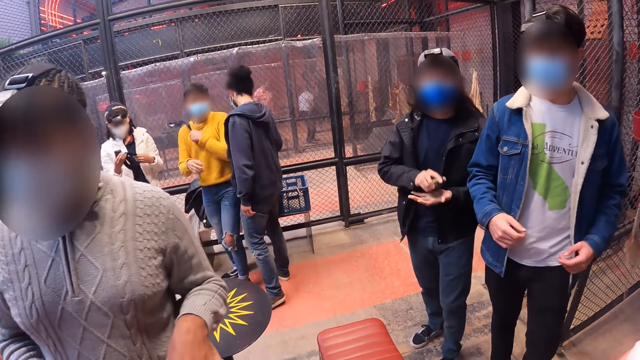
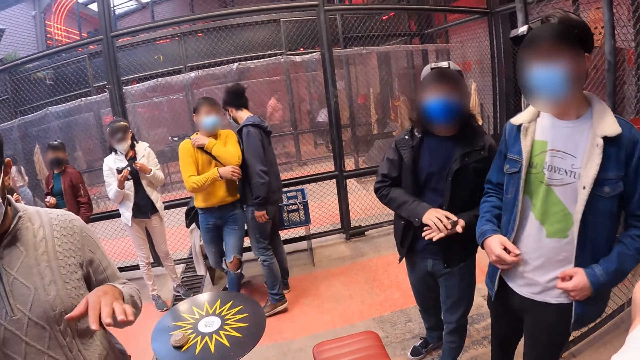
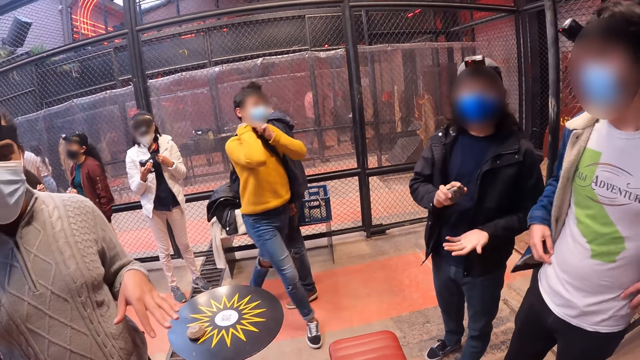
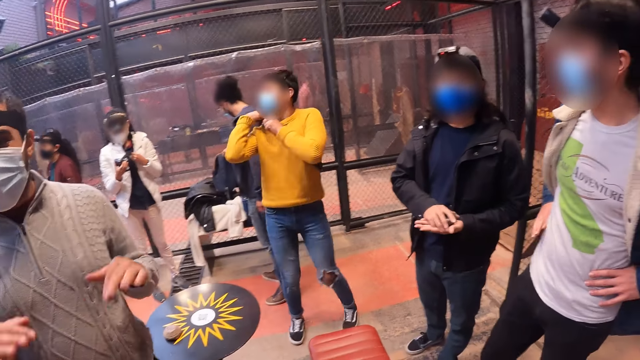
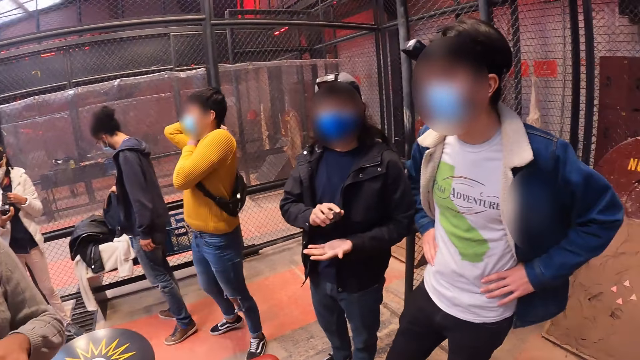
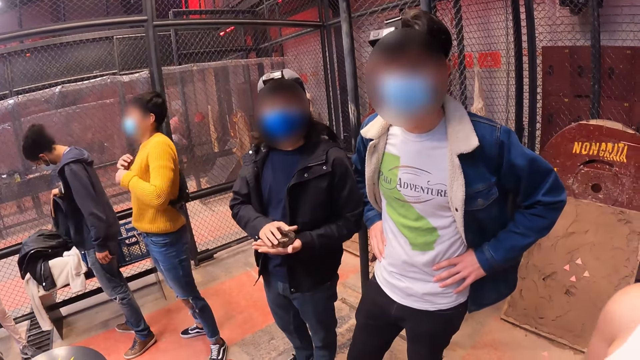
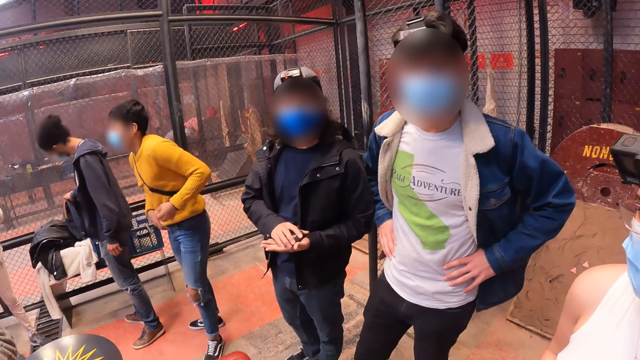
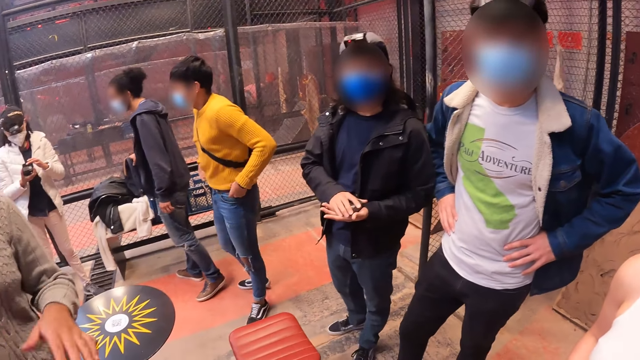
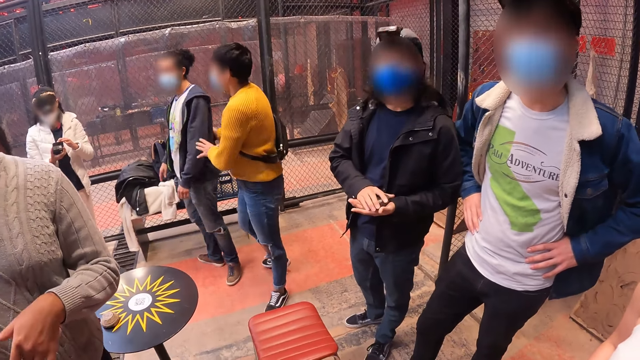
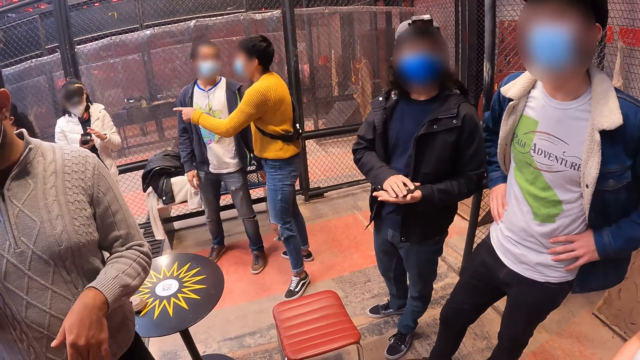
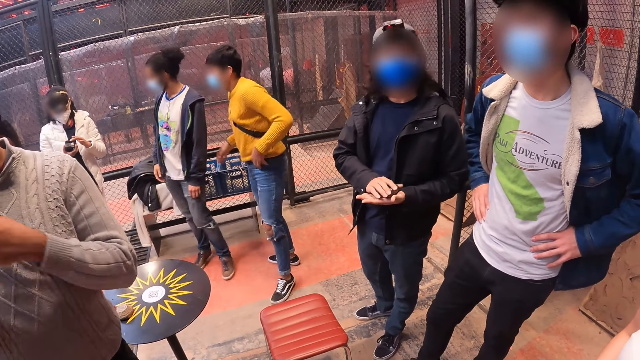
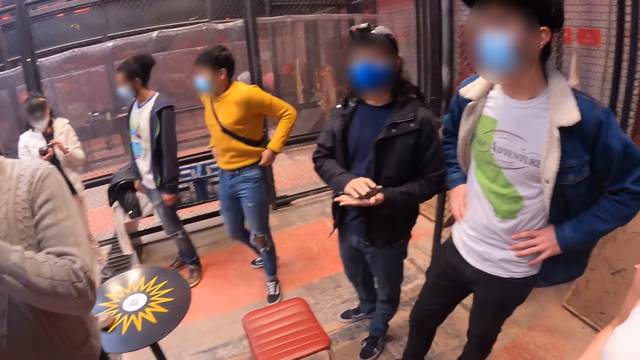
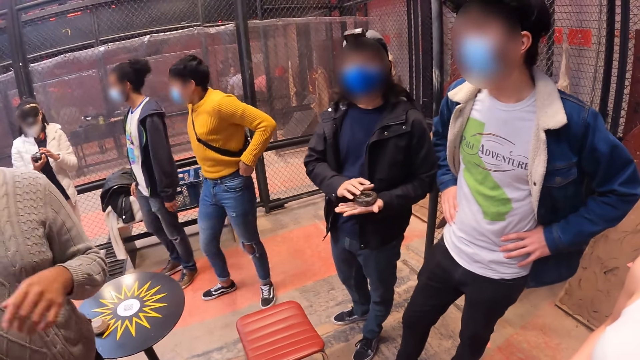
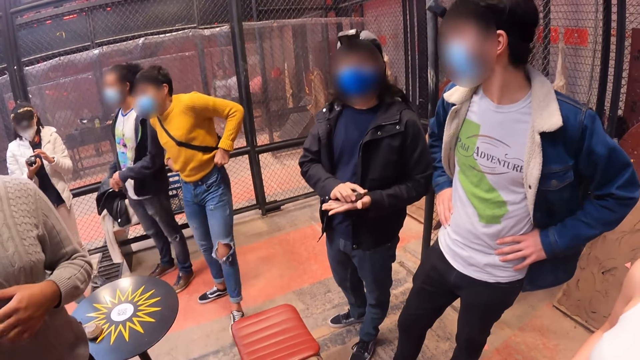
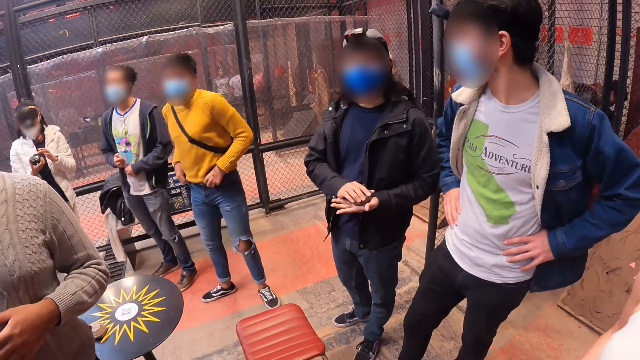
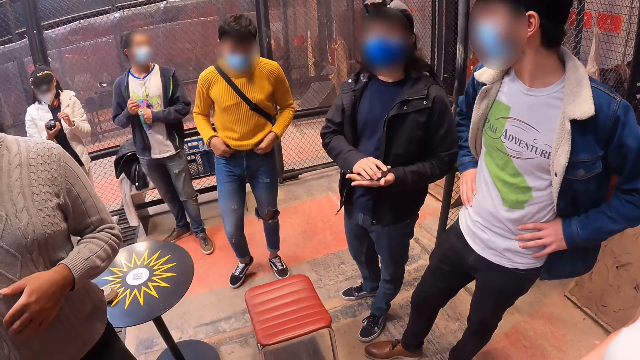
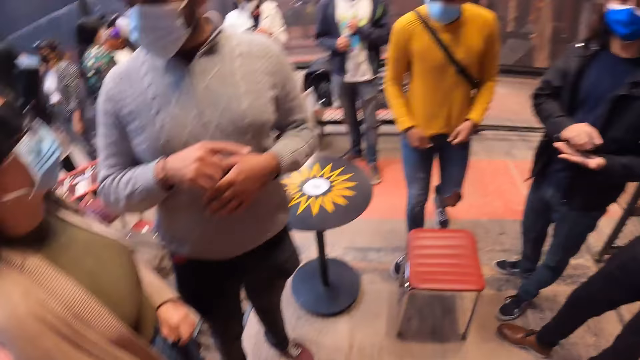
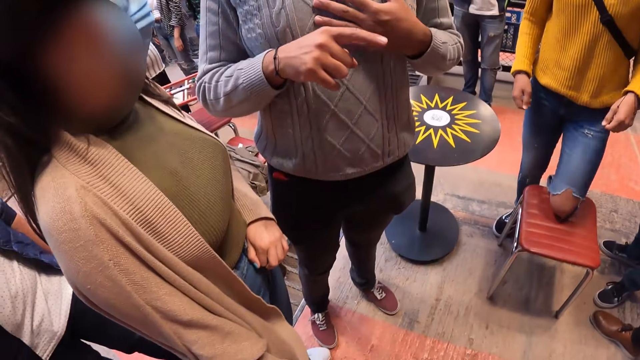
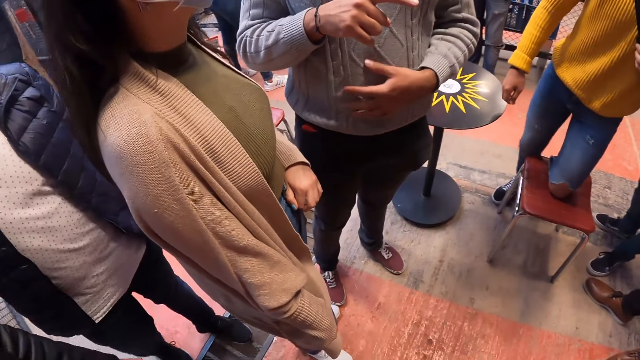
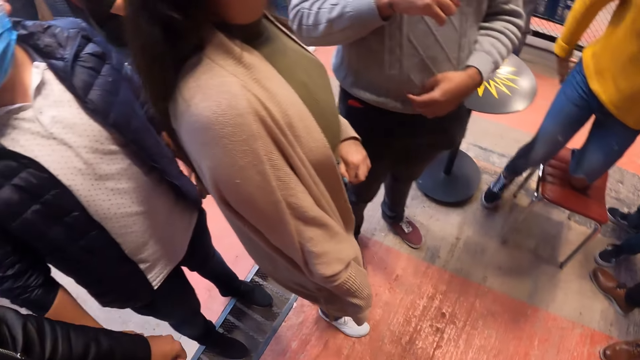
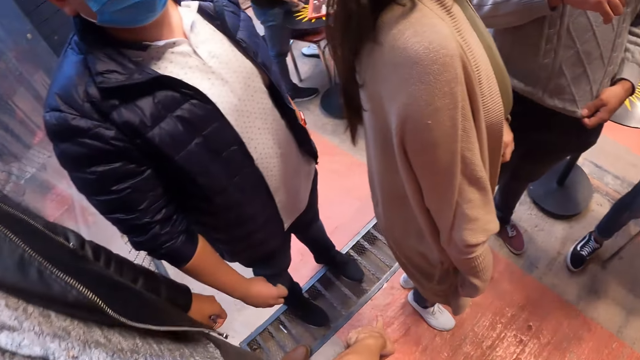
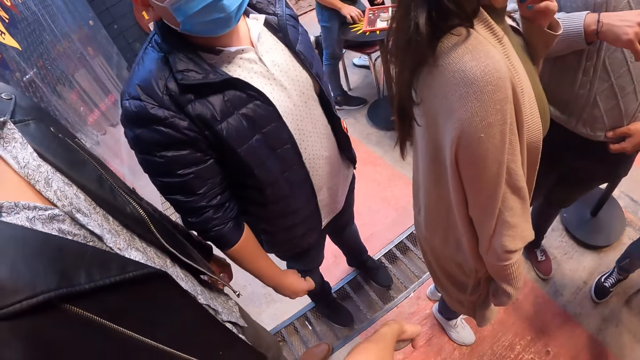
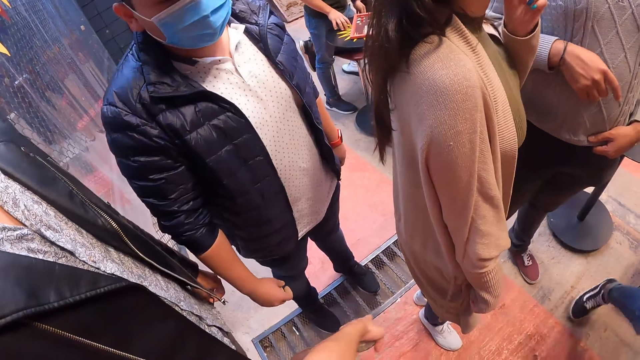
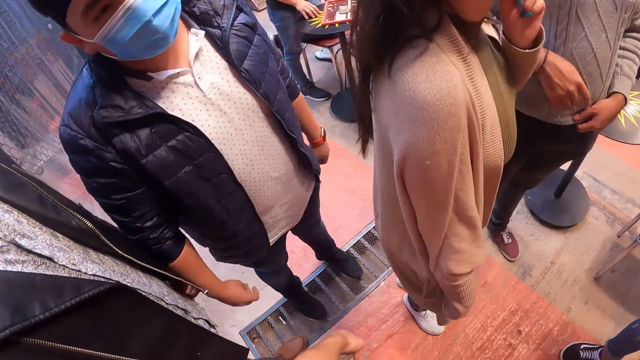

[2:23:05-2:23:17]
A woman examines the camera with both hands. A man adjusts a fanny pack around his shoulder with both hands. Another man drops the bag on the basket on the bench with his right hand. The woman operates the camera in her right hand with her left hand.

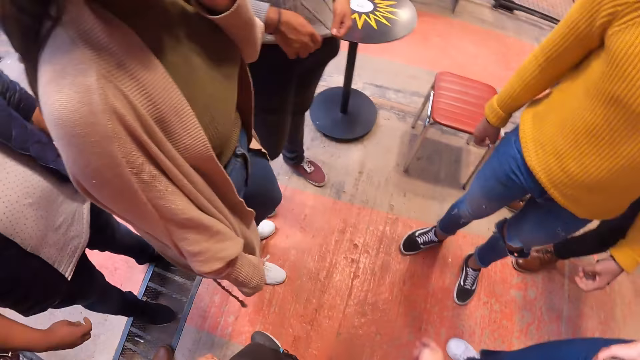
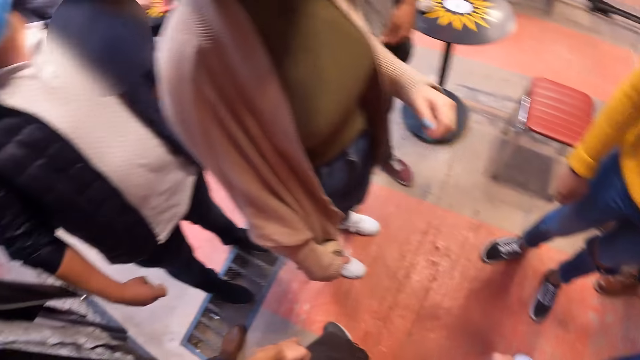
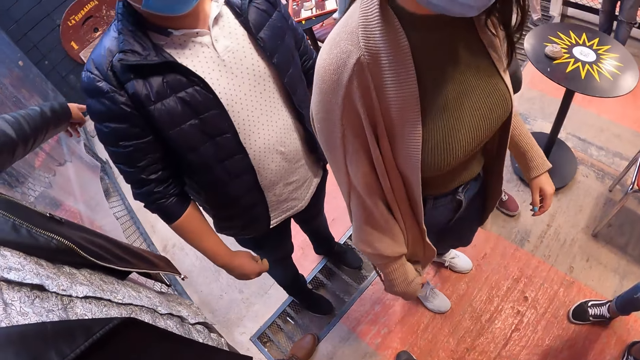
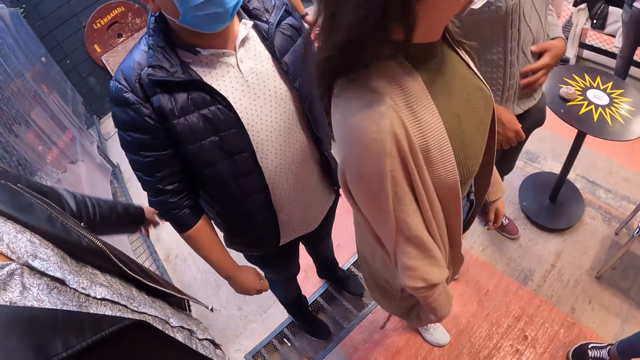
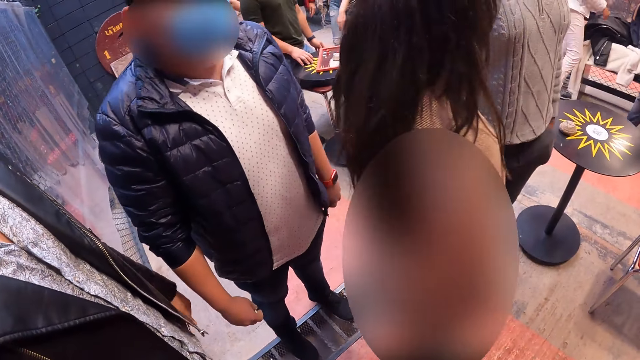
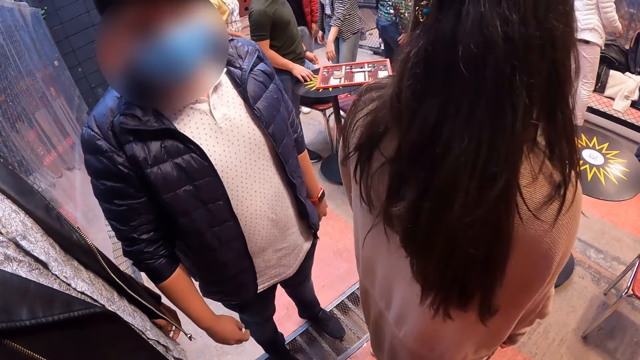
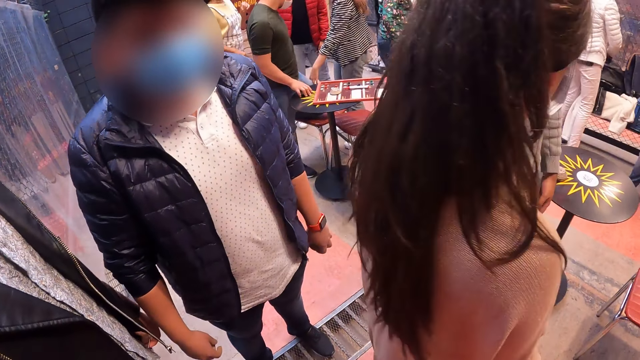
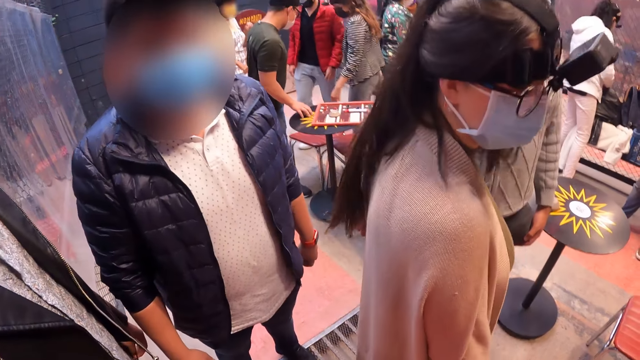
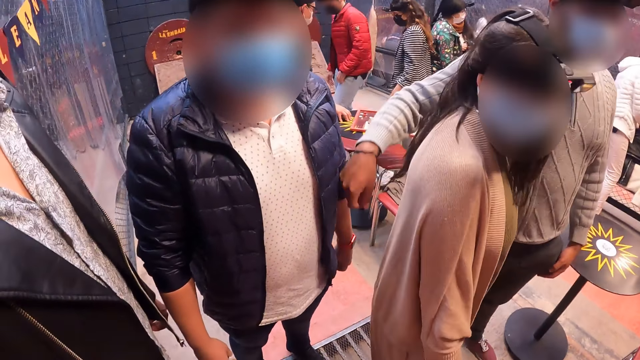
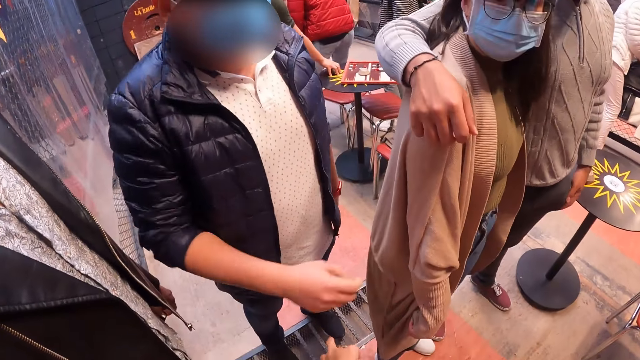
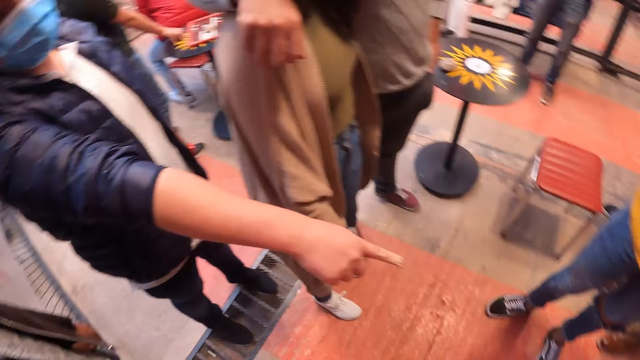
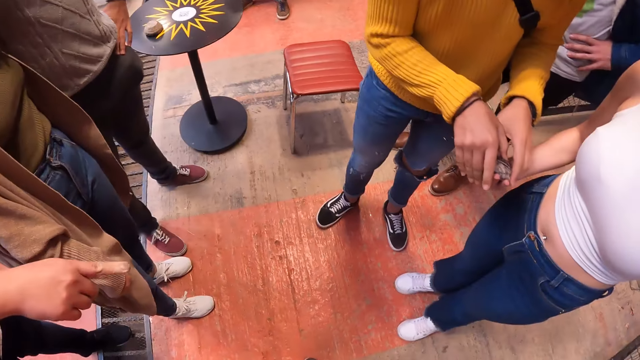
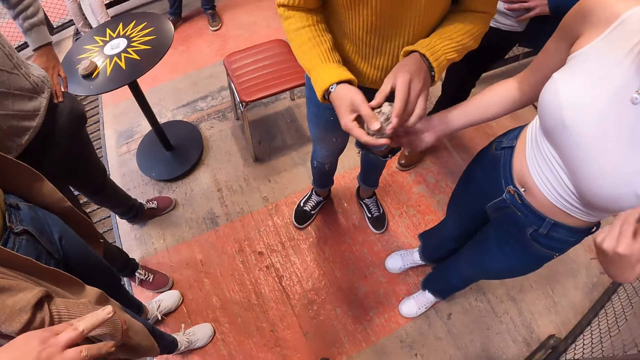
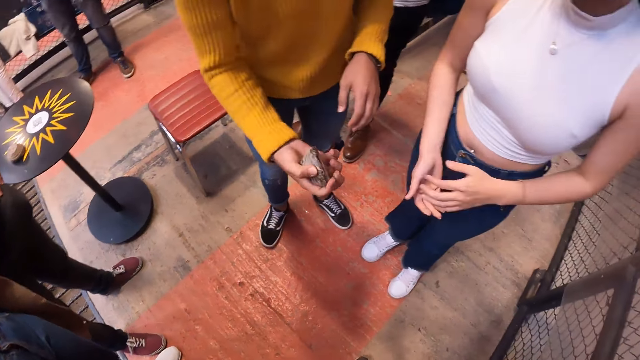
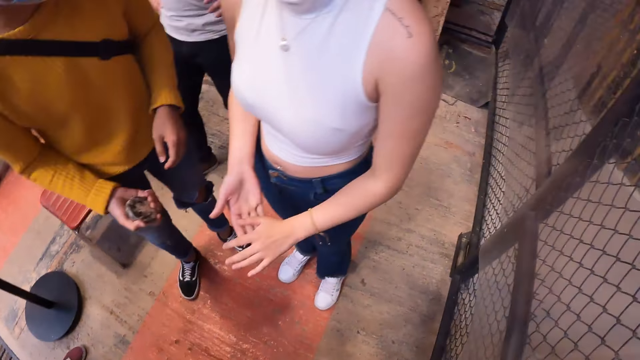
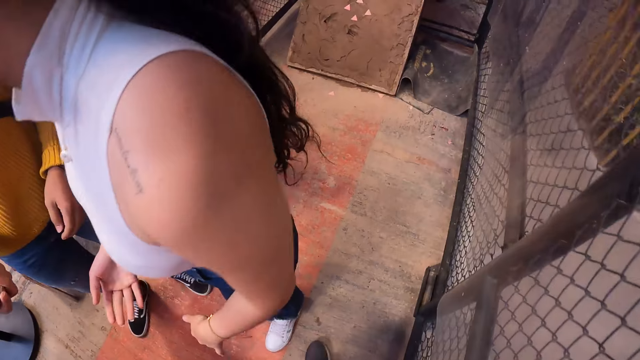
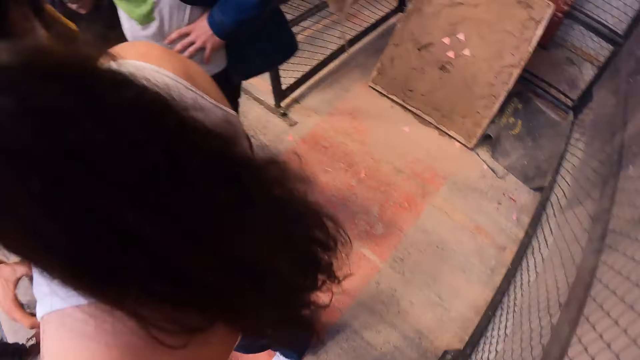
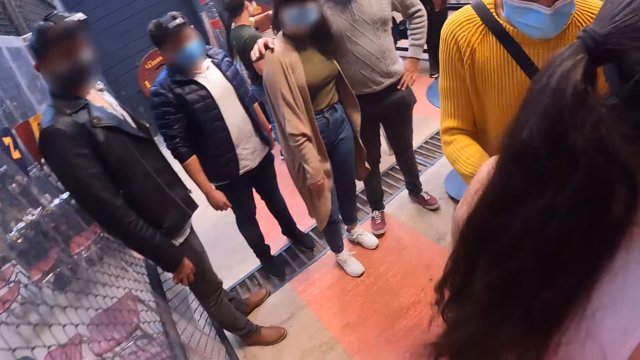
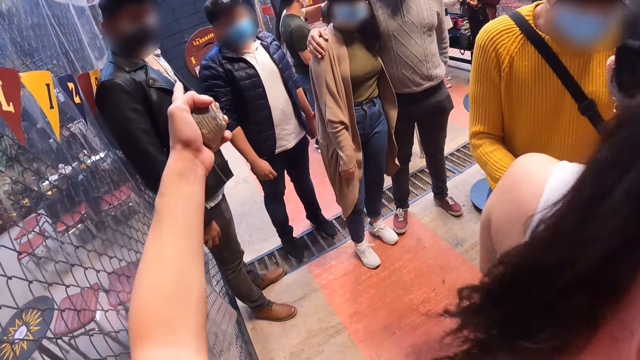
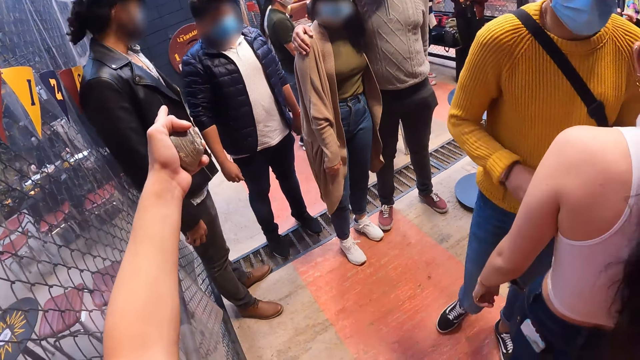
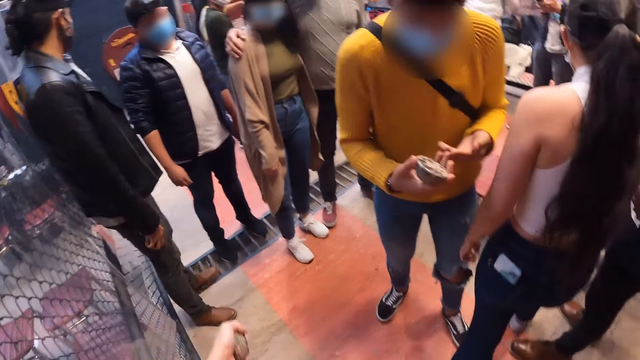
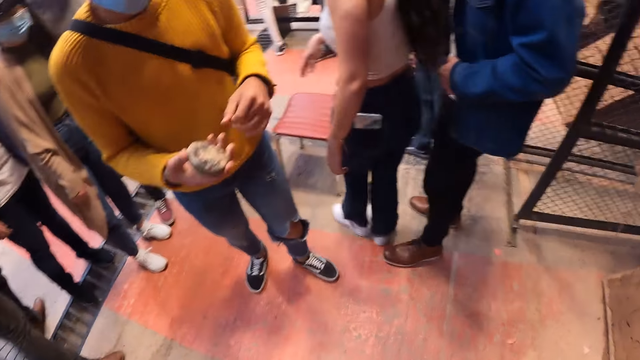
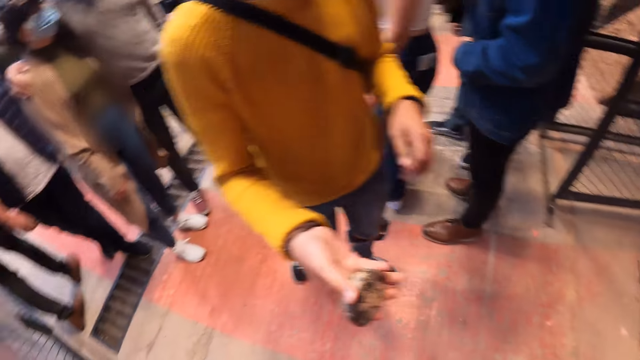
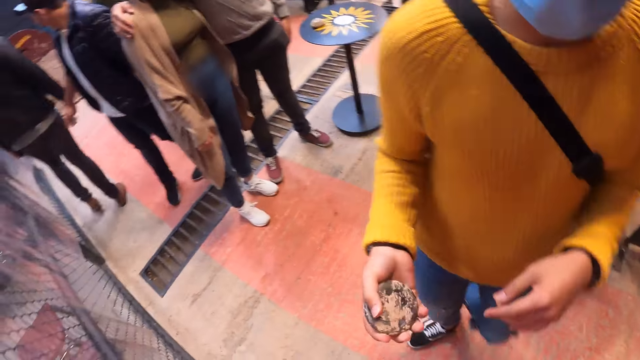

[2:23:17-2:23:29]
A man sits on a chair. Another man collects the metal puck from a woman with his right hand. The camera wearer walks to the right. He holds the metal puck in his left hand. He talks to a man.
